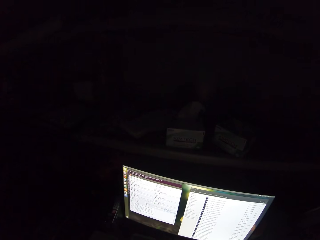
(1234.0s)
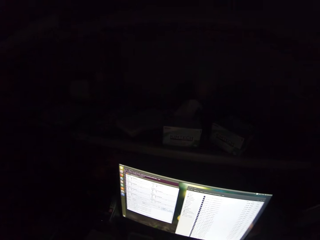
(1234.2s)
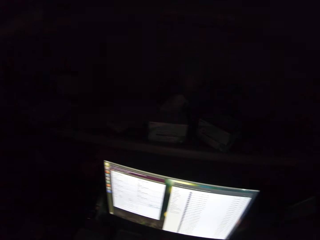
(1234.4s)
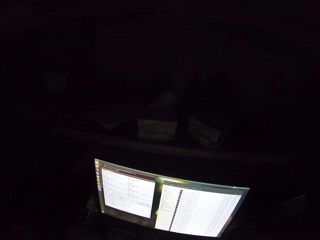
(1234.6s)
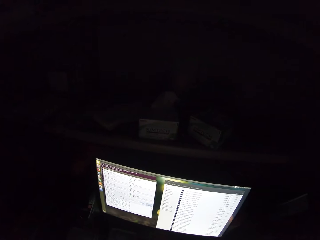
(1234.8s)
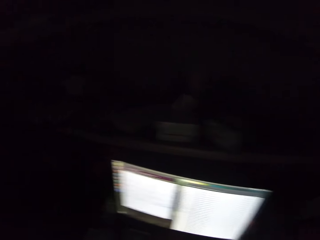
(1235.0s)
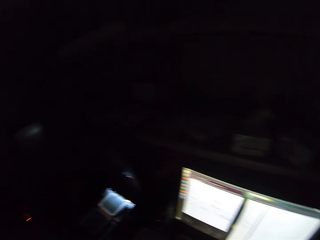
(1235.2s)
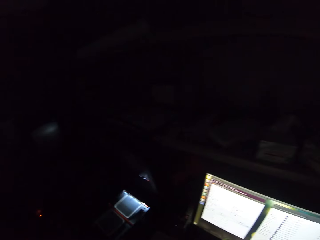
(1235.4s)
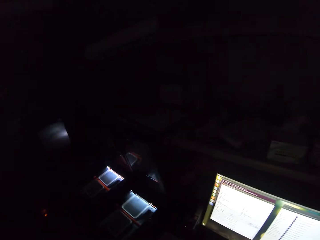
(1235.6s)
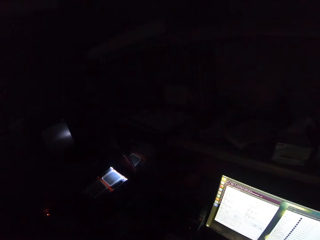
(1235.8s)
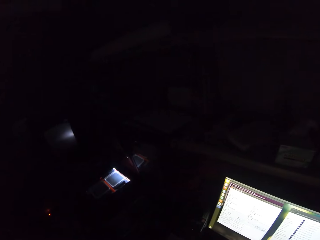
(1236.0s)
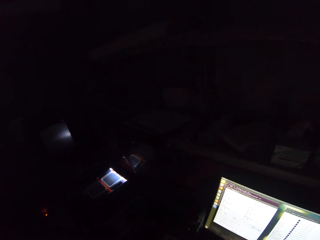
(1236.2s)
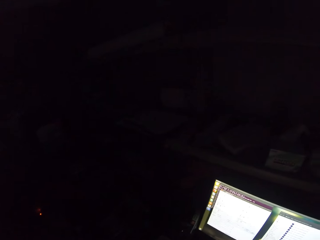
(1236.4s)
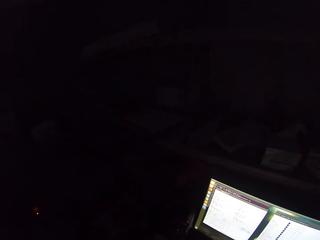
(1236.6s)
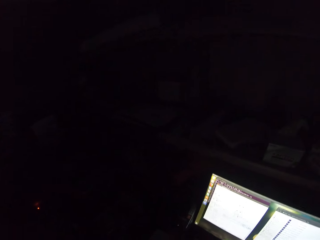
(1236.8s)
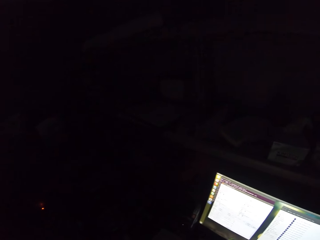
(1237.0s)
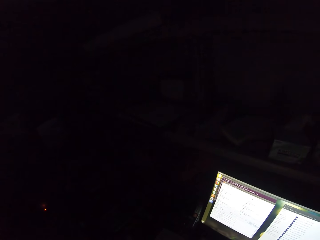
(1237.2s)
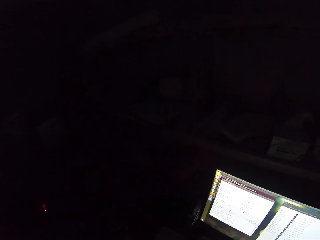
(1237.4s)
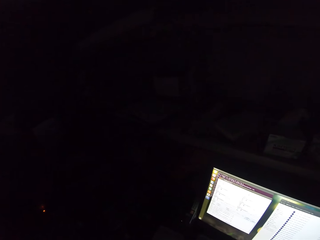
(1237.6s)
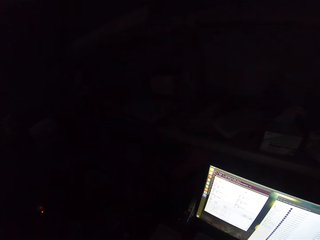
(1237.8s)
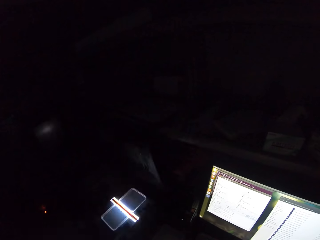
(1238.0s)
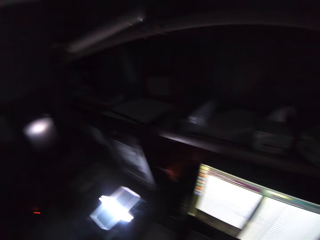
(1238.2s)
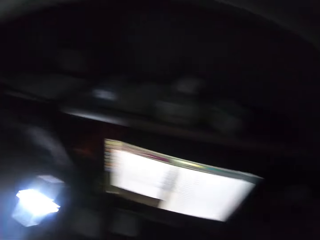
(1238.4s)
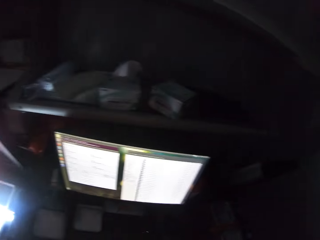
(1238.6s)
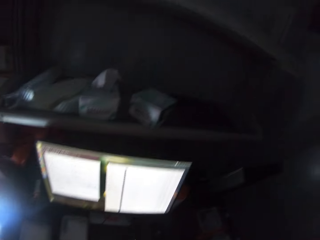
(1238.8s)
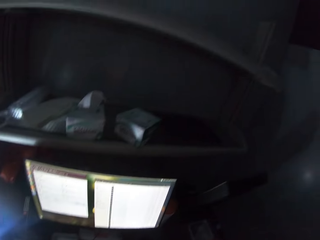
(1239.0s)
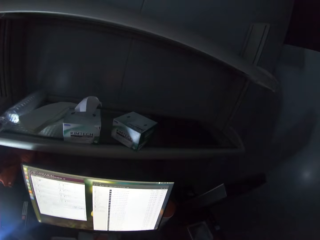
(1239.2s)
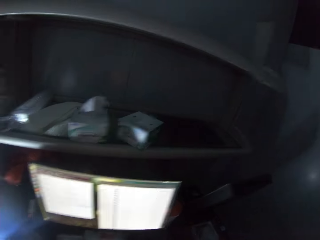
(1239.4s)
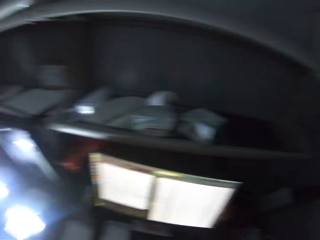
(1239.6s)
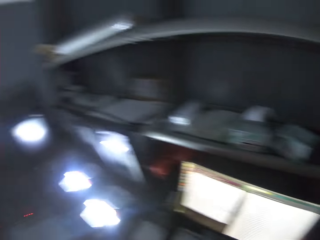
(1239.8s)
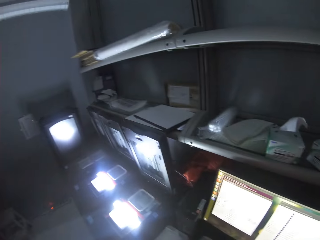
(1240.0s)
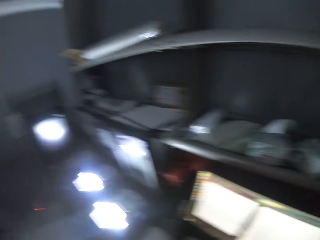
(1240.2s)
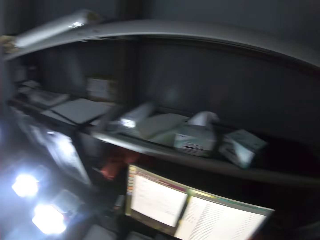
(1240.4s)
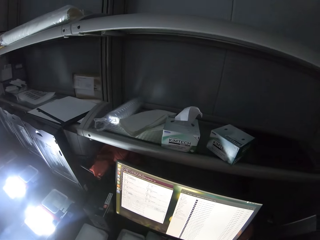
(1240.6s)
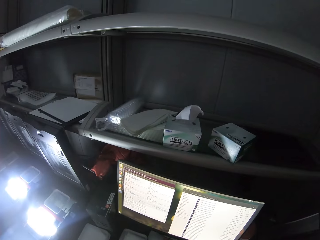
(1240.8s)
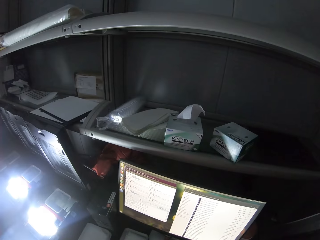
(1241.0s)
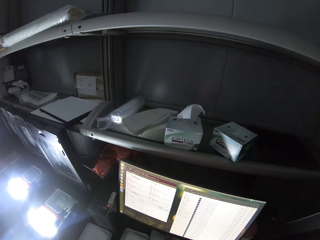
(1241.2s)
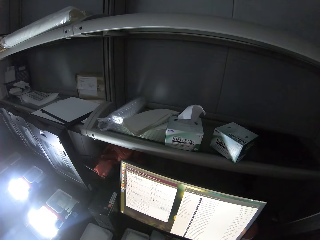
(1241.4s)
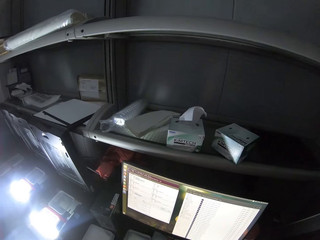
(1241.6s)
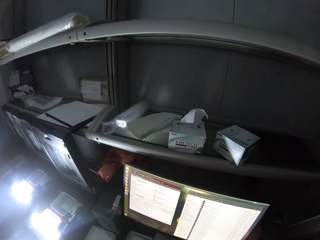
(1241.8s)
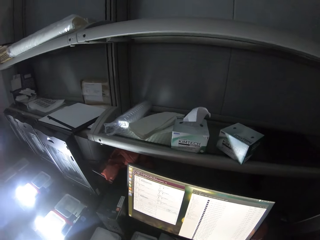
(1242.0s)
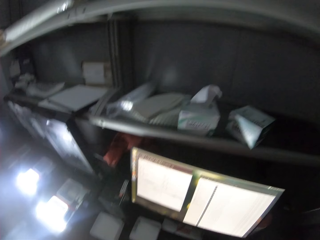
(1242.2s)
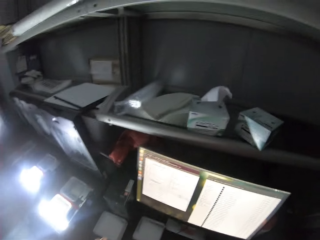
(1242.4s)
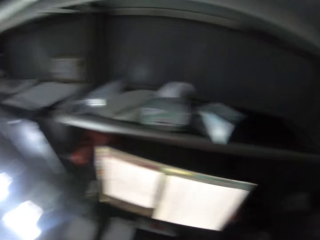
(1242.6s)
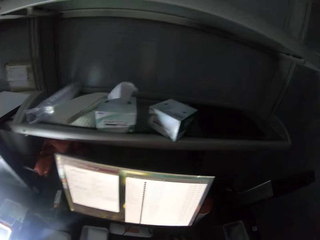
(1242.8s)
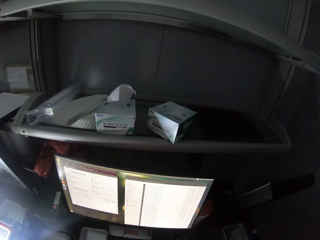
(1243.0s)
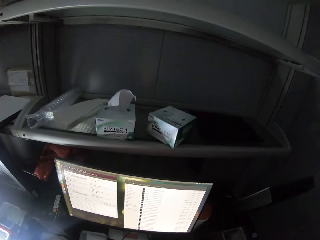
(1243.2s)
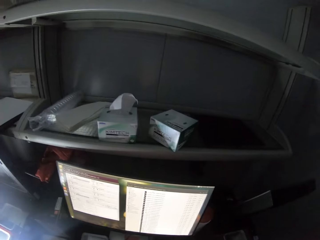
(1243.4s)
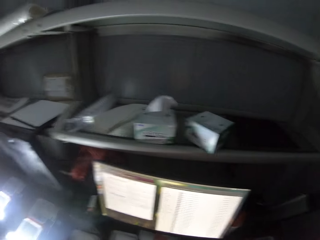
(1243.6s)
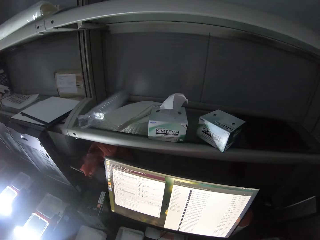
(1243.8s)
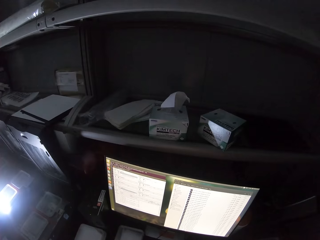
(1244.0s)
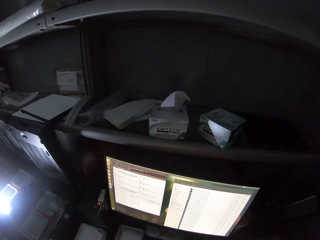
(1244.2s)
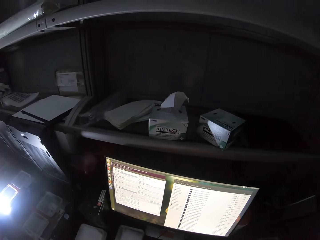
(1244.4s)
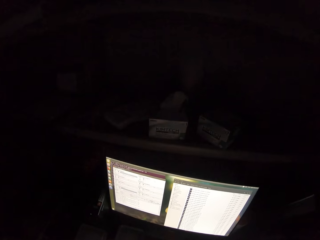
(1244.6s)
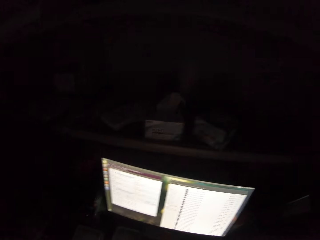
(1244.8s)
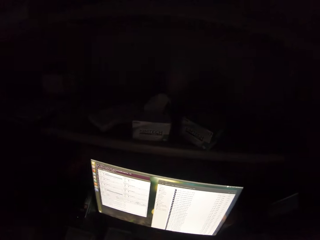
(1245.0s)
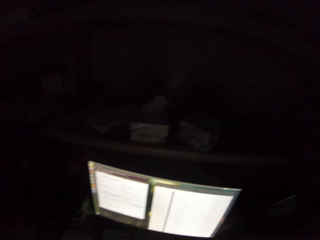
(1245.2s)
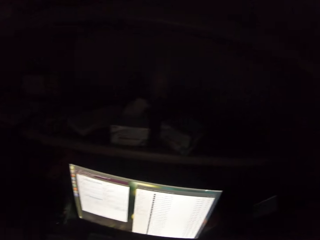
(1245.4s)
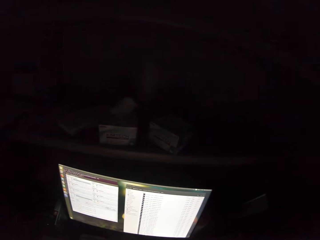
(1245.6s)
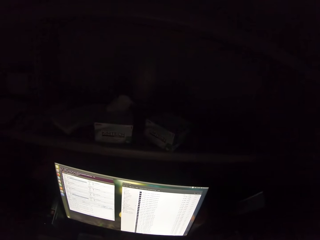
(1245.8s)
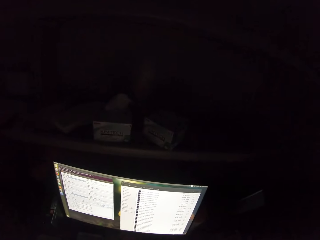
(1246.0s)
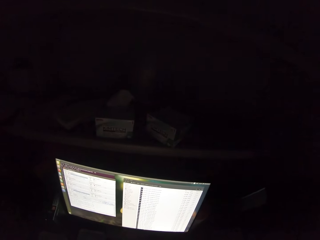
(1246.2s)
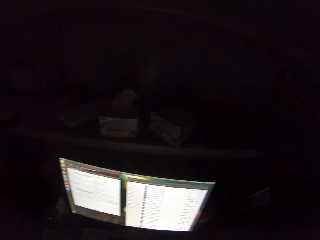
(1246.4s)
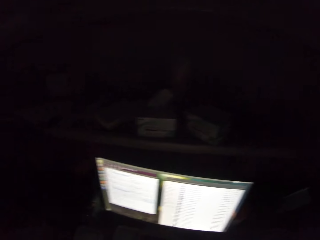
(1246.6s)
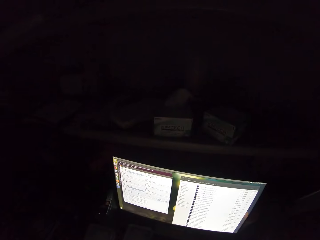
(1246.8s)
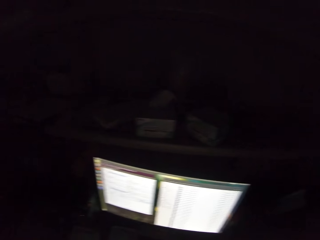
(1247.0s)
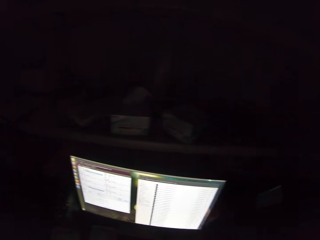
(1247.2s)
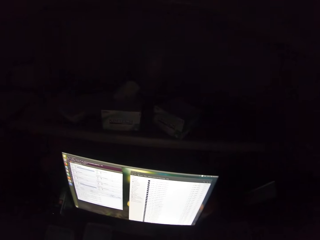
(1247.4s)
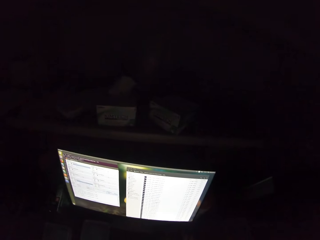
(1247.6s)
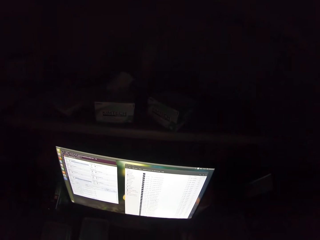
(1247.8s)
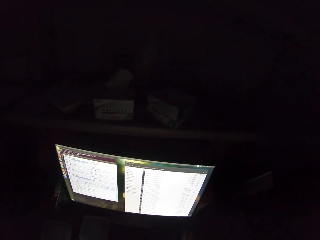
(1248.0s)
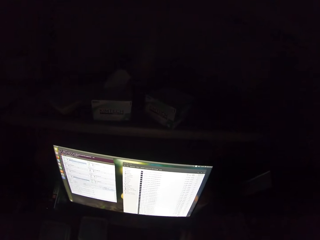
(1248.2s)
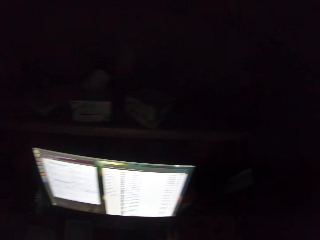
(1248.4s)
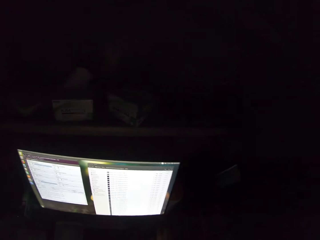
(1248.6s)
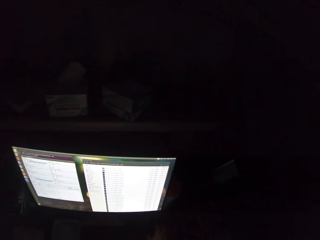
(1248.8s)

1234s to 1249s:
The camera wearer looks around. They stare at the computer desktop.

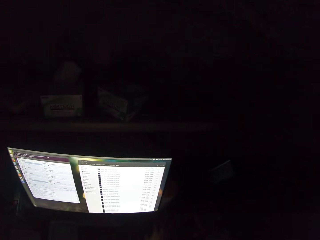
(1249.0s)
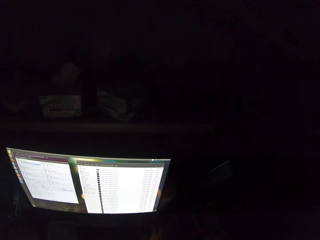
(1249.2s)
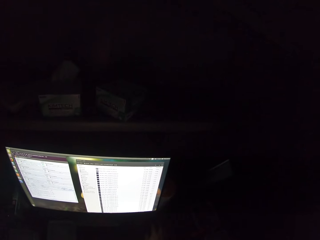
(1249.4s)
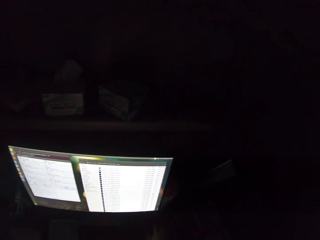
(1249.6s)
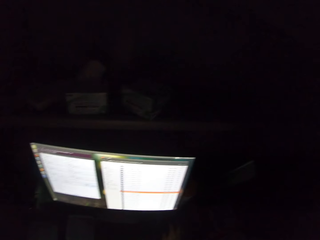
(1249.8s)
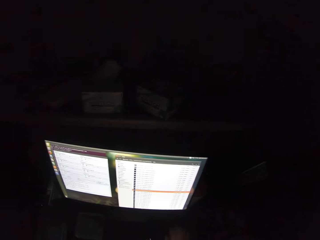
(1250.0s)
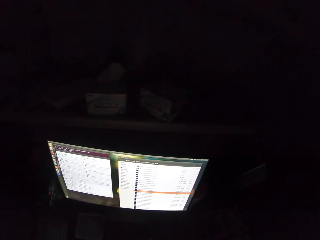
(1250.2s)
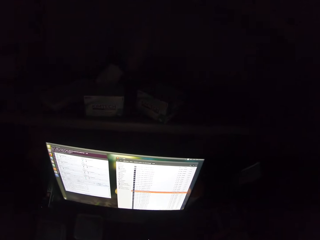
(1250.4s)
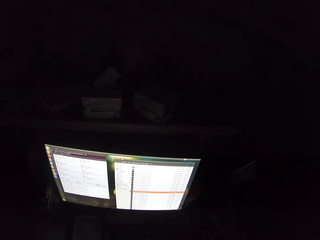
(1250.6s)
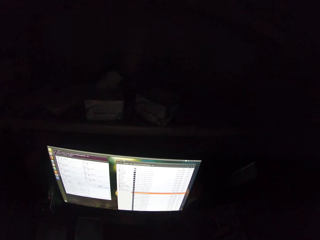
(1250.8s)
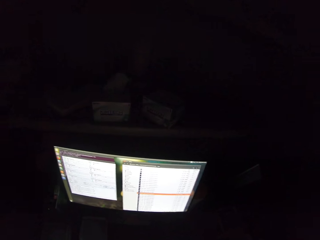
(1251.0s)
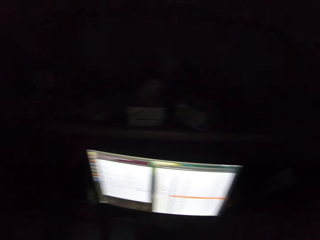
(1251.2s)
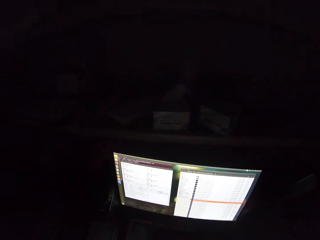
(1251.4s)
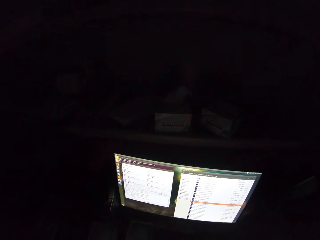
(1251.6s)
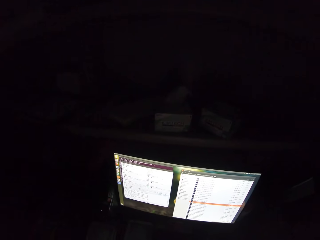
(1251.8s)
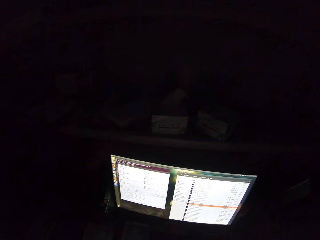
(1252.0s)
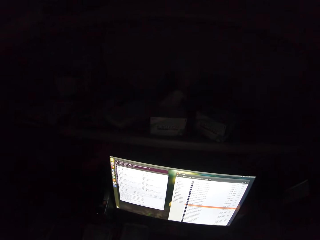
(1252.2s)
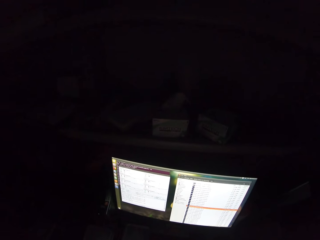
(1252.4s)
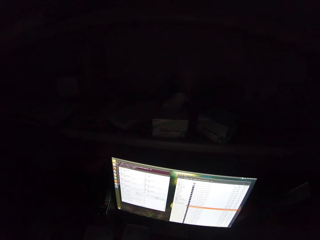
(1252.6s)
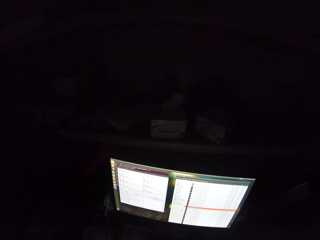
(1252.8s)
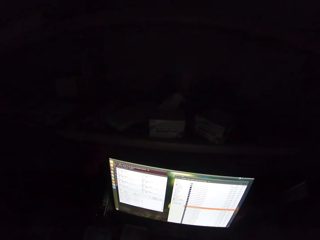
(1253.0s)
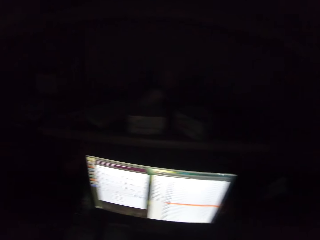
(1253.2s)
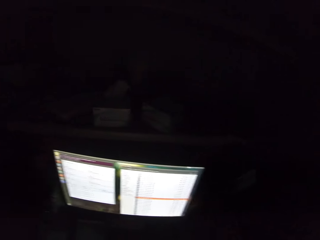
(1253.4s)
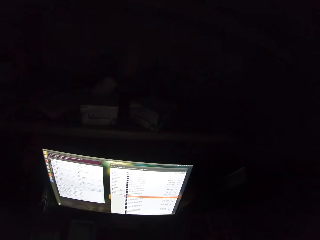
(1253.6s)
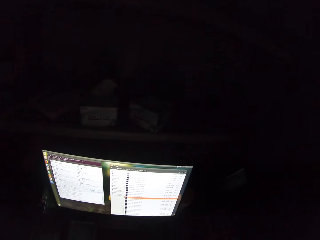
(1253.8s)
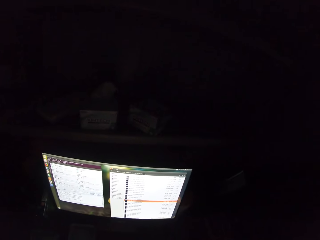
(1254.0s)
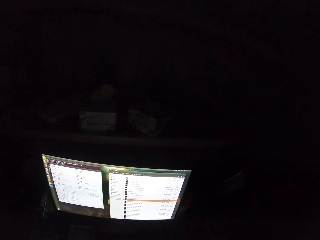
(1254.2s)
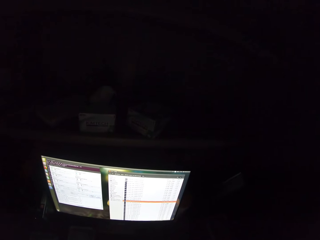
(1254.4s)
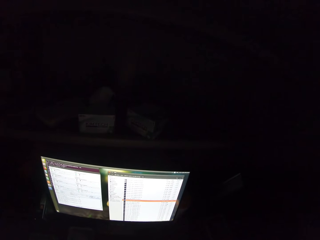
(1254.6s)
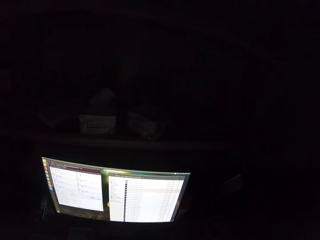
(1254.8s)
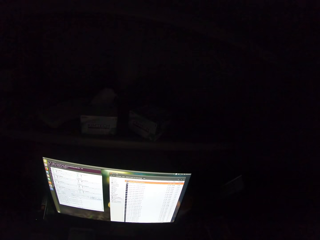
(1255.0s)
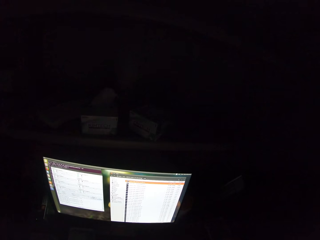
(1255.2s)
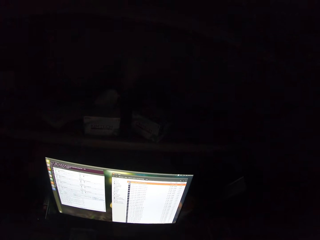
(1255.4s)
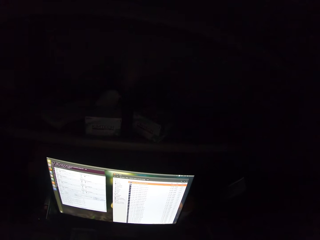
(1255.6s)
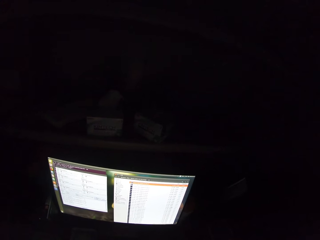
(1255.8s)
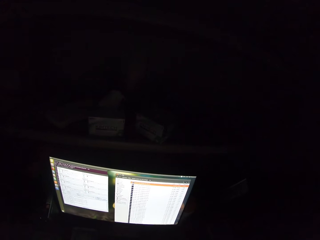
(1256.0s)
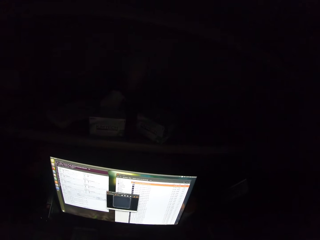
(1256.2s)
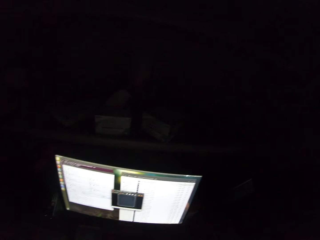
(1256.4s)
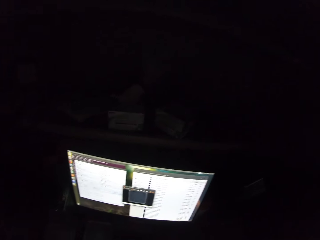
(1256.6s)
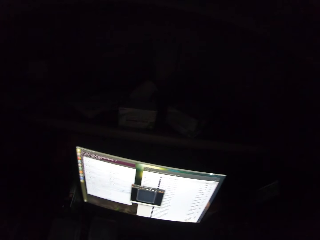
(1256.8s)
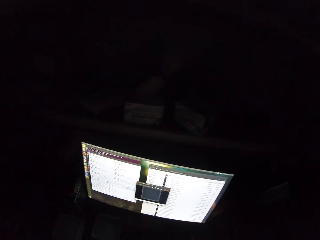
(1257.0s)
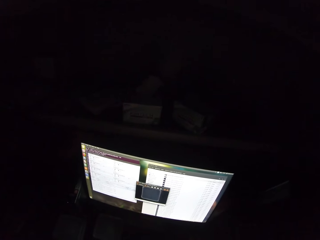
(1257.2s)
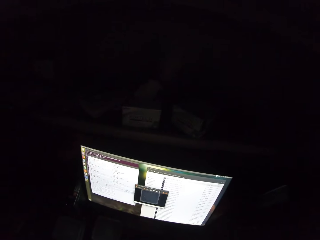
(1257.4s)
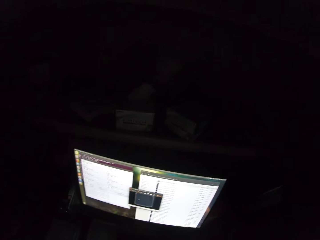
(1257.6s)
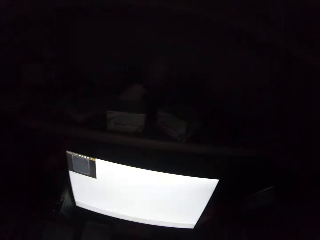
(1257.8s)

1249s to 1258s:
The camera wearer operates a computer.
